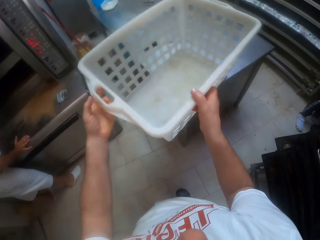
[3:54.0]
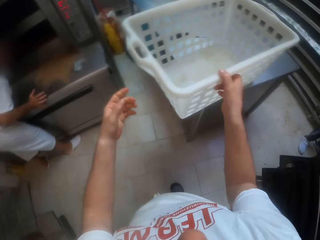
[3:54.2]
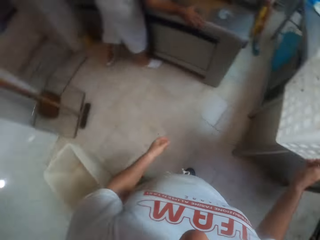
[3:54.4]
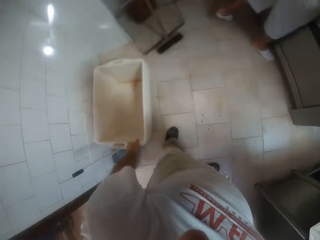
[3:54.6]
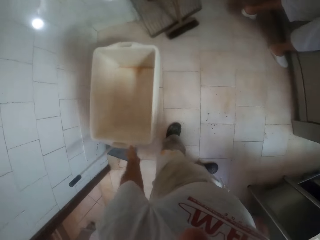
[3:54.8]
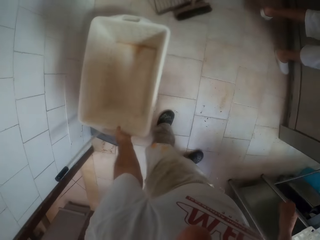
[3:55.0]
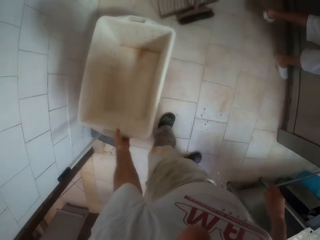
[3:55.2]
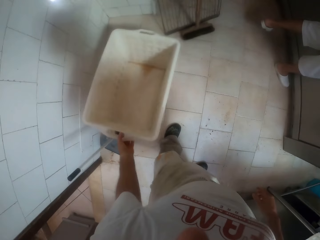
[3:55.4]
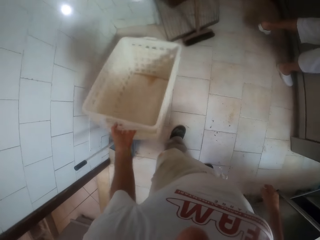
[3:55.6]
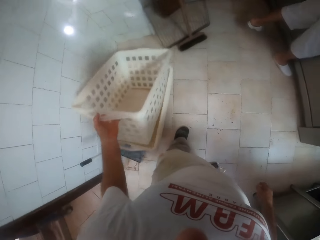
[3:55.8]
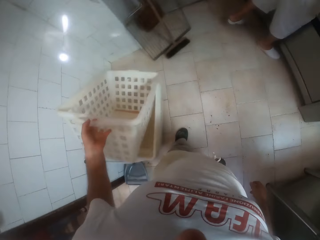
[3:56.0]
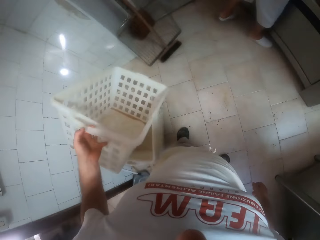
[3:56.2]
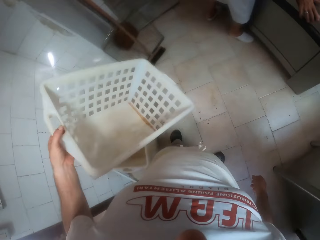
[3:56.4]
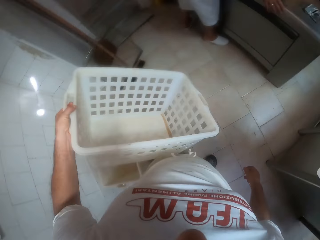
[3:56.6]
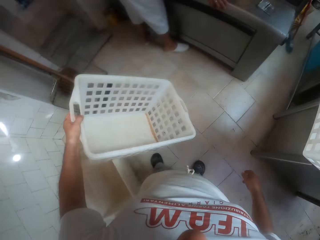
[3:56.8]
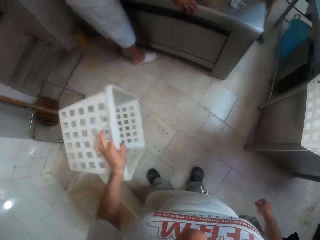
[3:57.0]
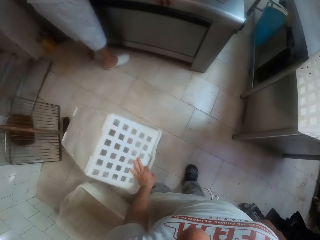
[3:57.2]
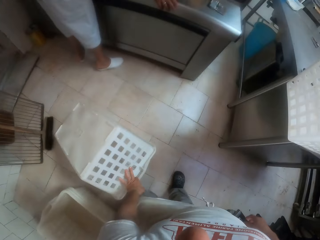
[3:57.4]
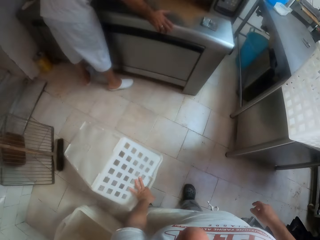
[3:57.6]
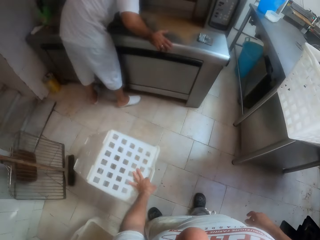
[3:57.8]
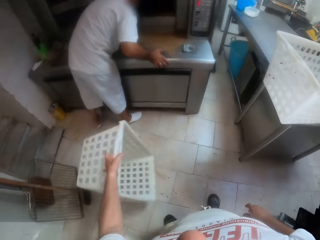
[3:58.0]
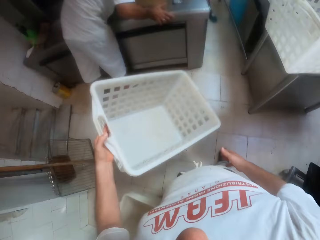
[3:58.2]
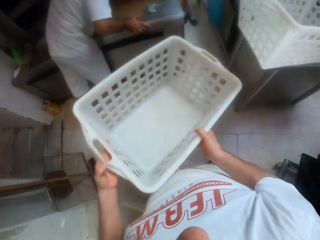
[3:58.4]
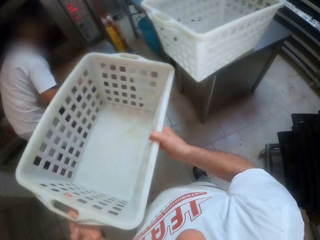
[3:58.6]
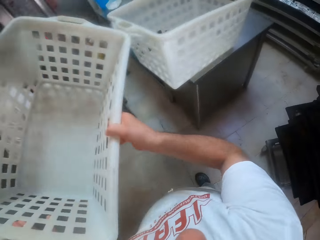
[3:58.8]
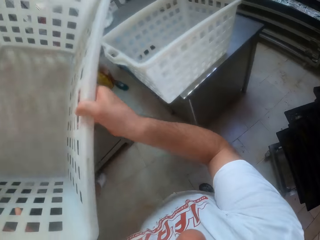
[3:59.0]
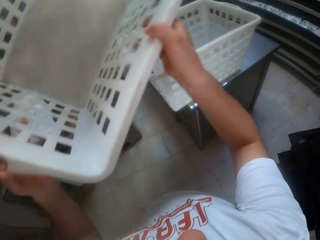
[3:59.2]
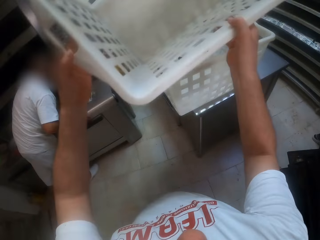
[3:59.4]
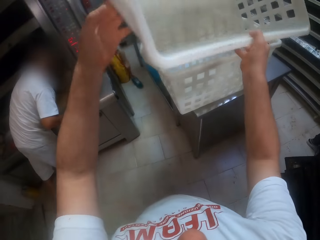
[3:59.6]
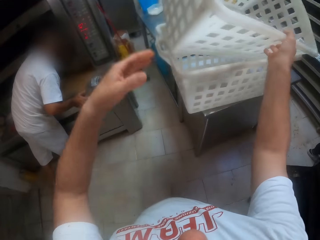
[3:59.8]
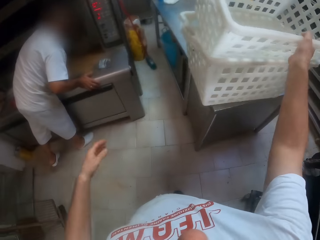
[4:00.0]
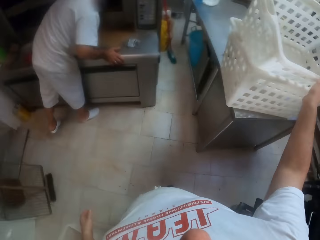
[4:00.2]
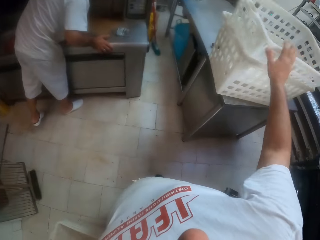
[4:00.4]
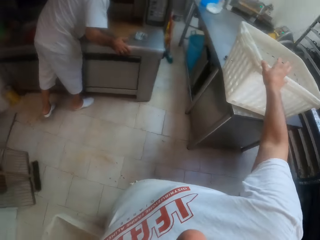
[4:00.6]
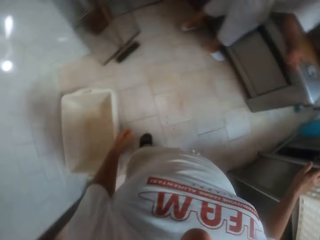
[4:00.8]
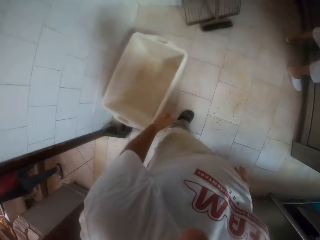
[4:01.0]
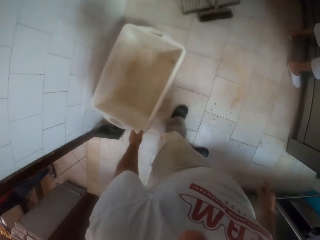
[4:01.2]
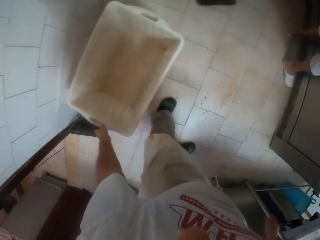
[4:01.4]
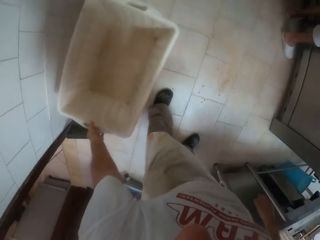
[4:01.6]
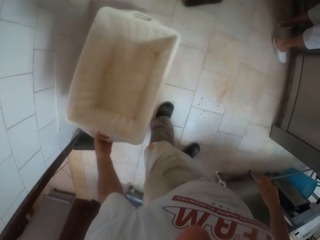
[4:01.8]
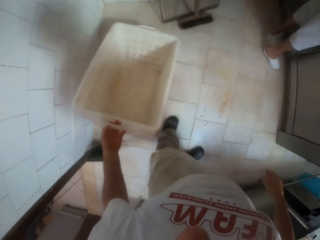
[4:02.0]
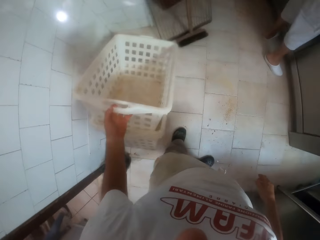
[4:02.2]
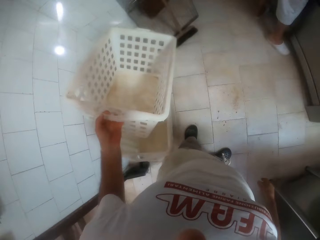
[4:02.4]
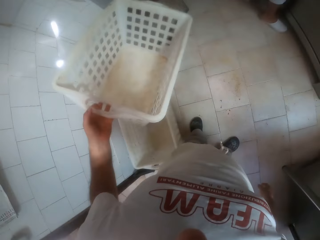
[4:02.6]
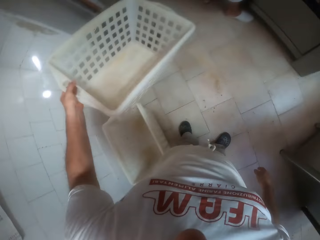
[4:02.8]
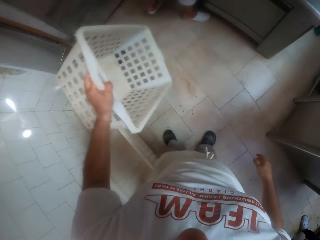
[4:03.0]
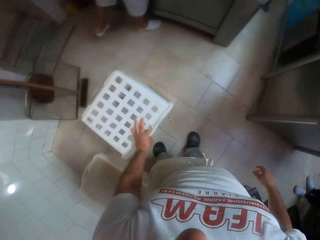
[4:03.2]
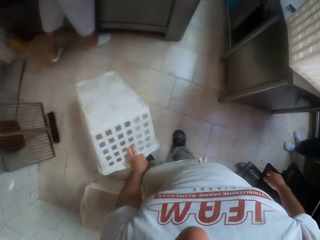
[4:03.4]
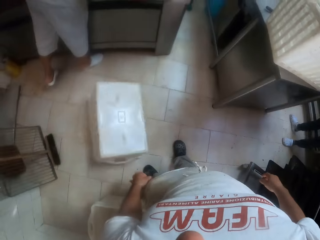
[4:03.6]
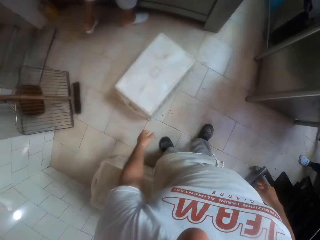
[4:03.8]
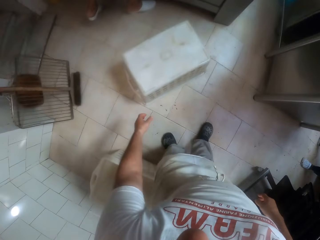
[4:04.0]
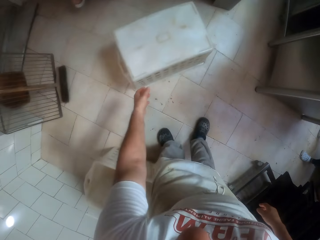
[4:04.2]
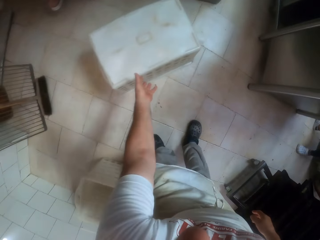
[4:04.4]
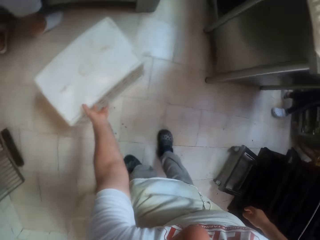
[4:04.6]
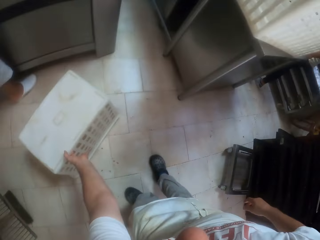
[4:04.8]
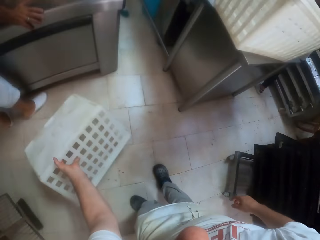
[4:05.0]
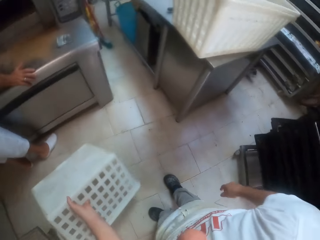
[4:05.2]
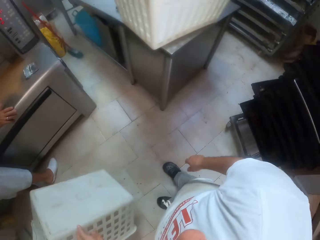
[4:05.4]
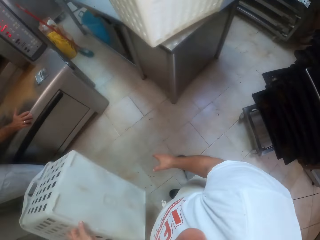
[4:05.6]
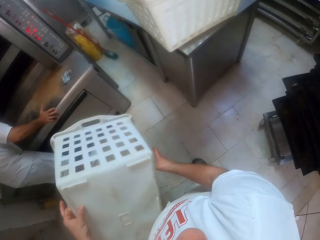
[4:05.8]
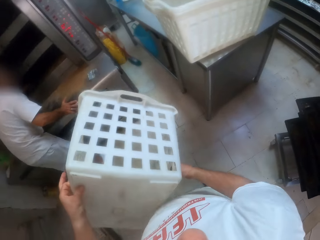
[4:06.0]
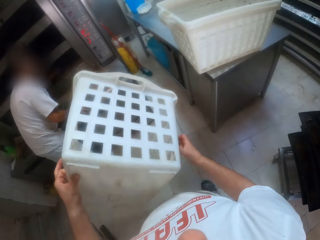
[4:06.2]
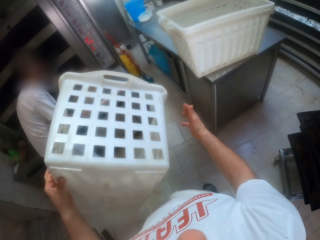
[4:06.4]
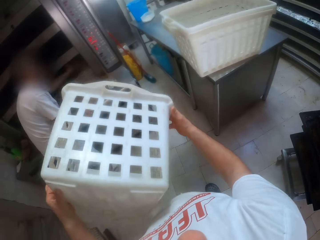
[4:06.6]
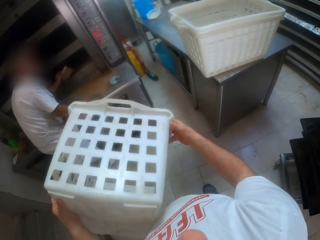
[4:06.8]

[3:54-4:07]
The camera wearer places the rectangular plastic basket on the metallic baker's table with his right hand. He picks up a rectangular plastic basket from the floor with his left hand. A man stands beside the surface. The camera wearer places the rectangular plastic basket in the rectangular plastic basket on the metallic baker's table with his right hand. He picks up a rectangular plastic basket from the floor with his left hand. He drops the basket. He picks up a basket.

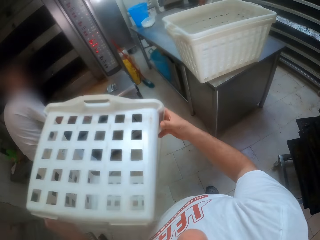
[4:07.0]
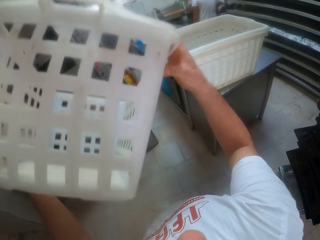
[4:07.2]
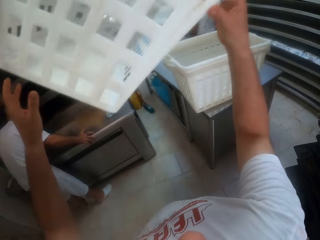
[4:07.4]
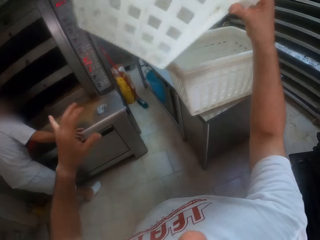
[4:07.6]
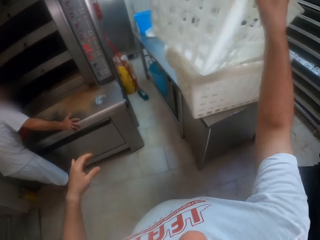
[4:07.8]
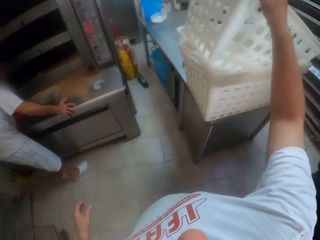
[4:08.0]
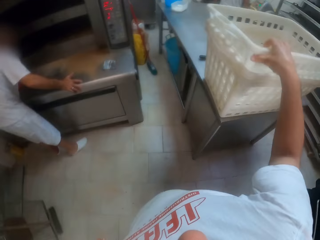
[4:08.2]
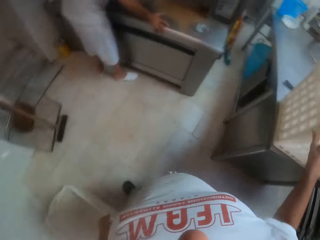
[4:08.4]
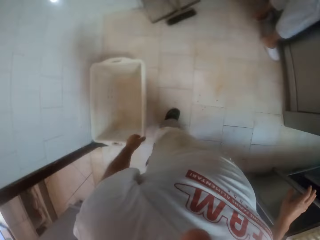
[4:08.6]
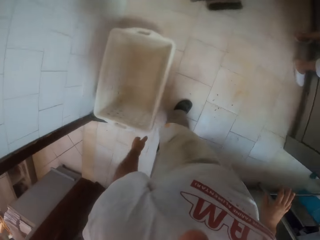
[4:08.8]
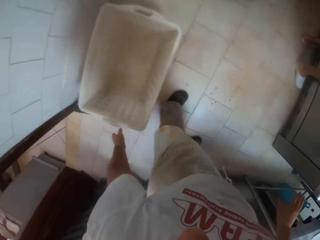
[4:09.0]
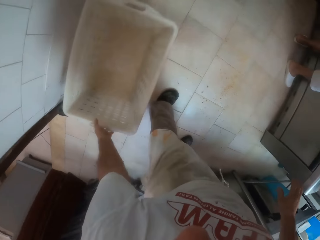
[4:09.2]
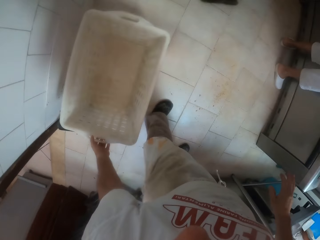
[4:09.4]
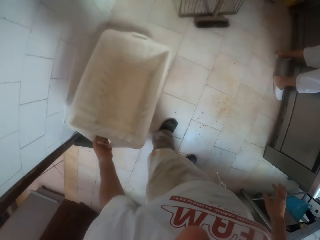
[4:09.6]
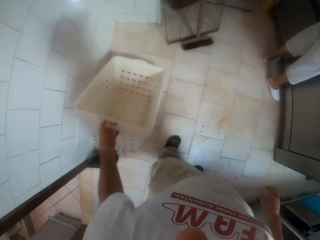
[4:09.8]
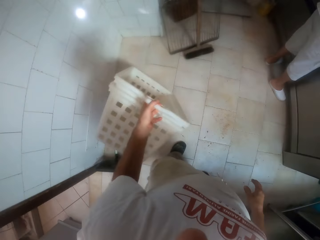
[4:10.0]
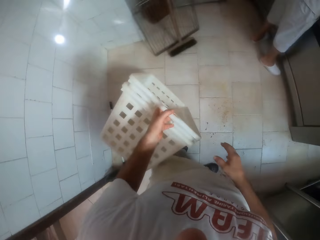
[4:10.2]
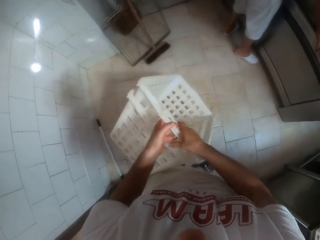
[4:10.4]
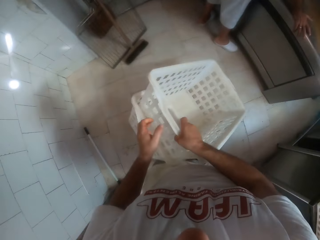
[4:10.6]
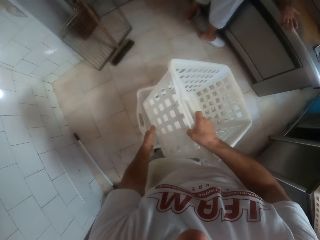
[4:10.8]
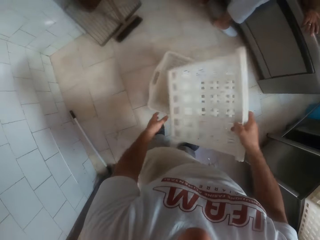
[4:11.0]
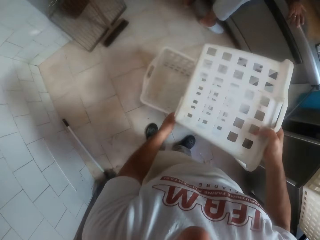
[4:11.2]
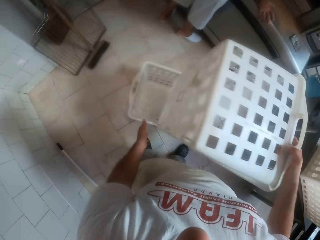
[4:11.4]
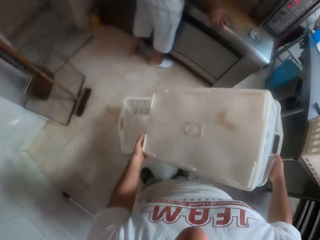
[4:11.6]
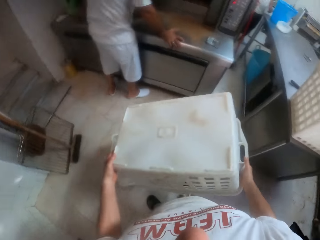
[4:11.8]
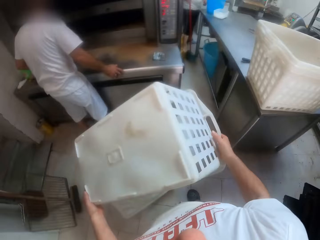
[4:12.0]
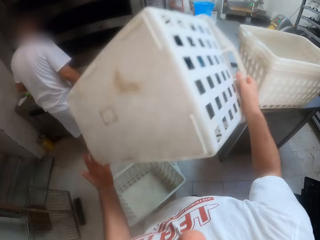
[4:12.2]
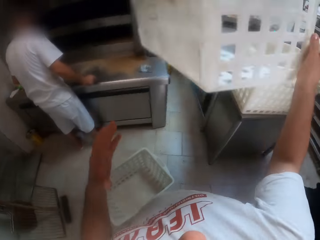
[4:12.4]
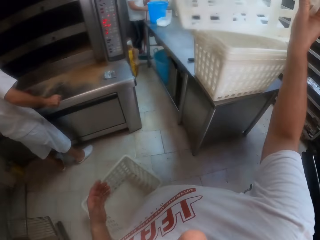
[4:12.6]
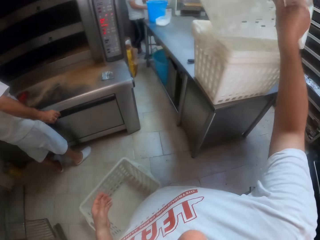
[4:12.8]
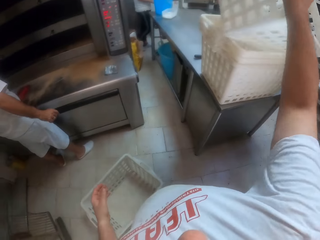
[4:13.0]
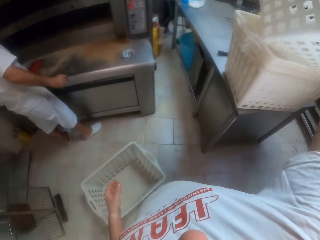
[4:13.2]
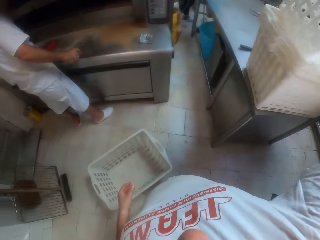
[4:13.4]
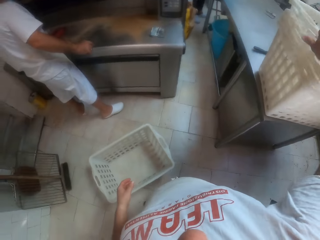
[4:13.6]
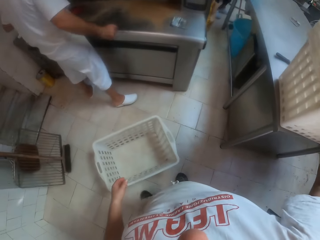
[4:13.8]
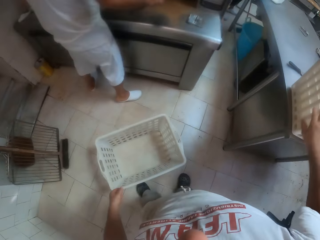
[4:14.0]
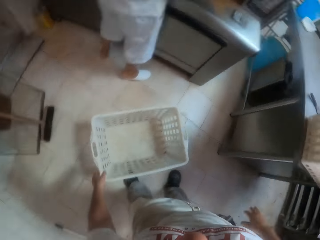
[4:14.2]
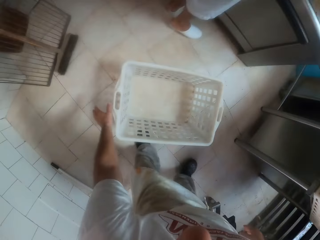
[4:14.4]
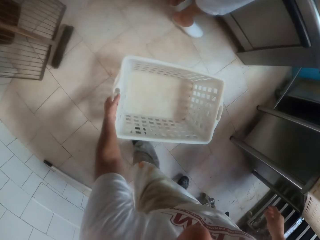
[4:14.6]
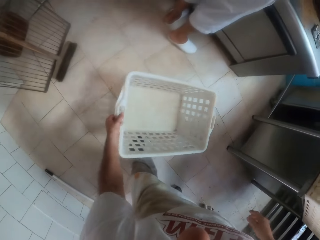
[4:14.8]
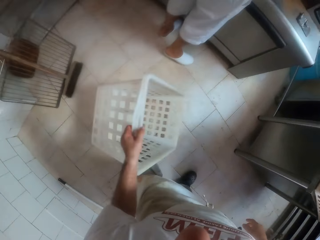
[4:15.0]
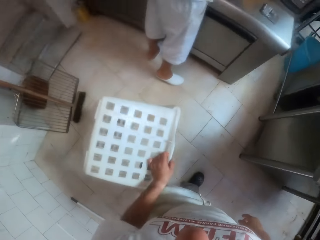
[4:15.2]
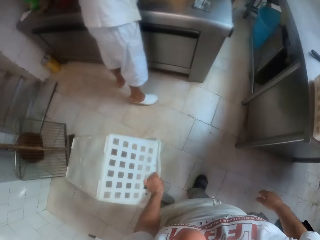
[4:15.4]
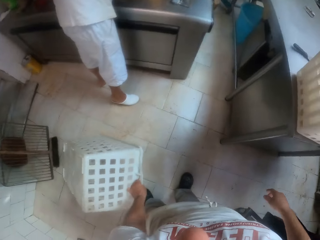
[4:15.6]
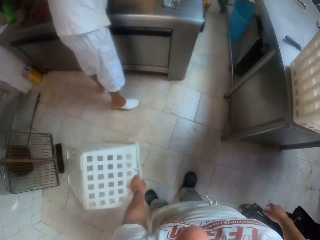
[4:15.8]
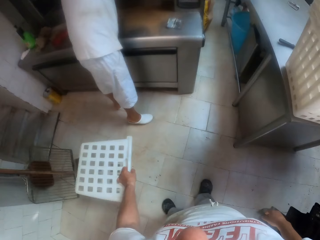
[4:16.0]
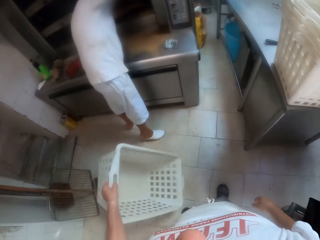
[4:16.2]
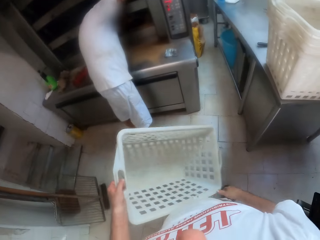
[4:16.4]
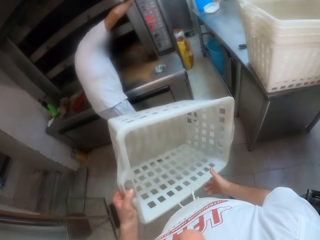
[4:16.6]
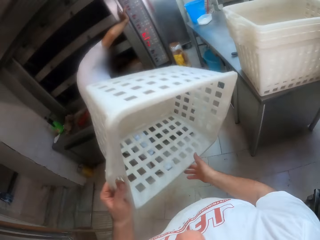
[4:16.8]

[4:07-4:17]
A man looks at the pastry in the oven. The camera wearer places the rectangular plastic basket in the rectangular plastic basket on the metallic baker's table with his right hand. He picks a rectangular plastic basket from the floor with his left hand. The man stands beside the surface. The camera wearer places the rectangular plastic basket in the rectangular plastic basket on the metallic baker's table with his right hand. He picks a rectangular plastic basket from the floor with his left hand.
